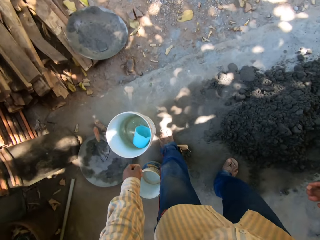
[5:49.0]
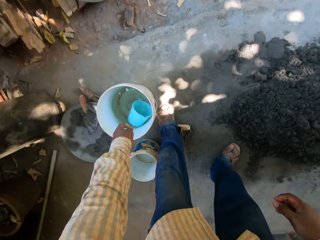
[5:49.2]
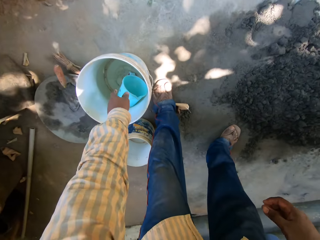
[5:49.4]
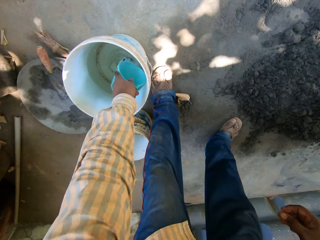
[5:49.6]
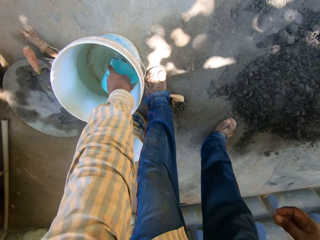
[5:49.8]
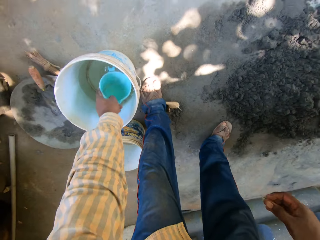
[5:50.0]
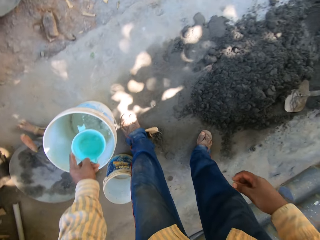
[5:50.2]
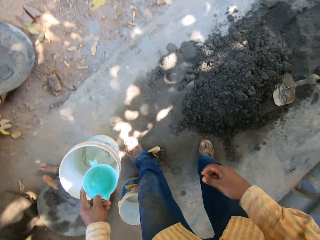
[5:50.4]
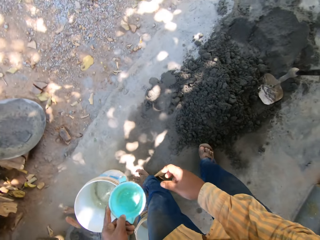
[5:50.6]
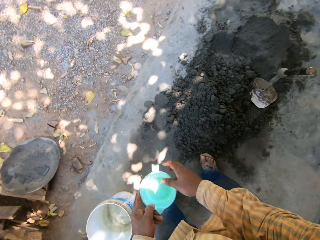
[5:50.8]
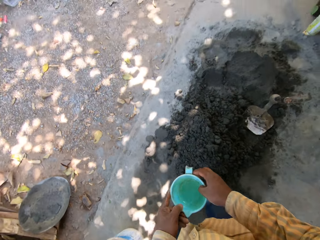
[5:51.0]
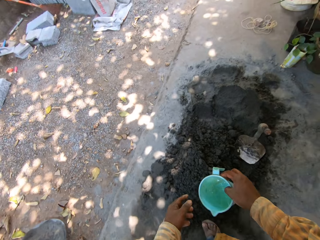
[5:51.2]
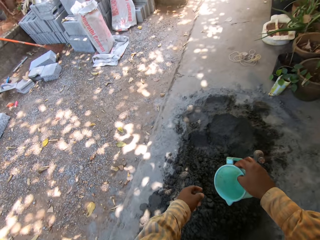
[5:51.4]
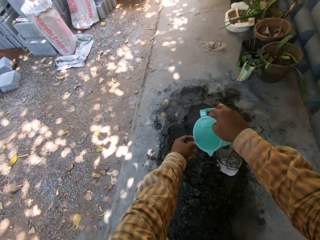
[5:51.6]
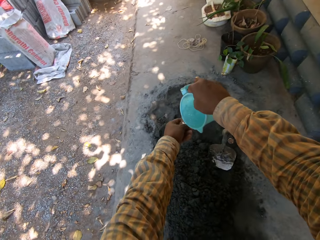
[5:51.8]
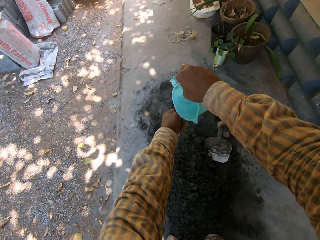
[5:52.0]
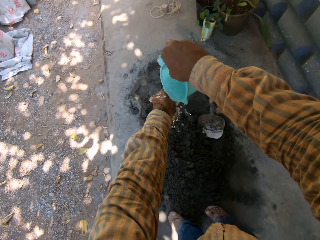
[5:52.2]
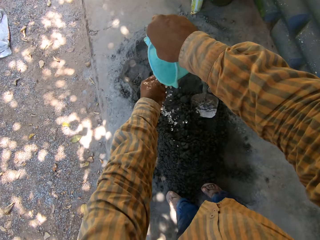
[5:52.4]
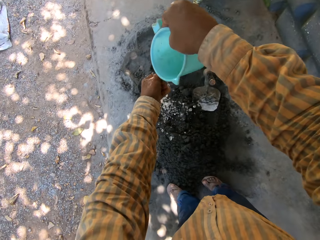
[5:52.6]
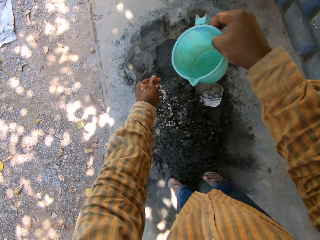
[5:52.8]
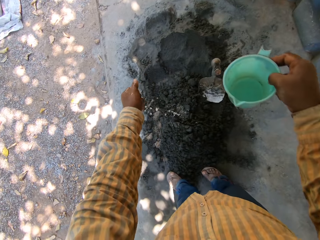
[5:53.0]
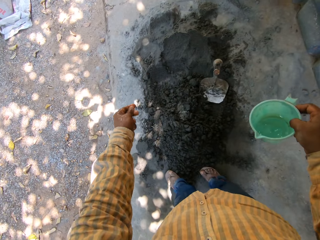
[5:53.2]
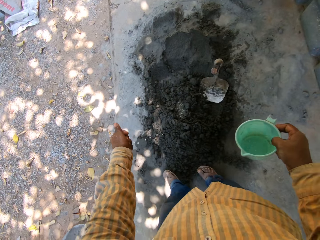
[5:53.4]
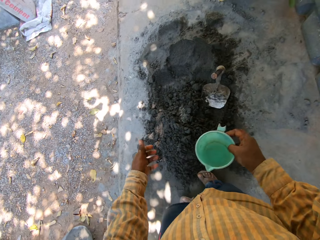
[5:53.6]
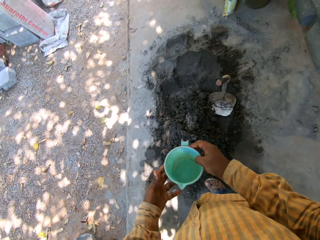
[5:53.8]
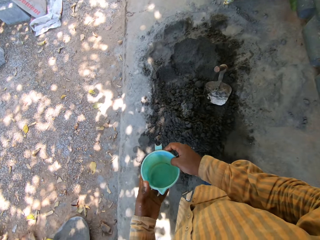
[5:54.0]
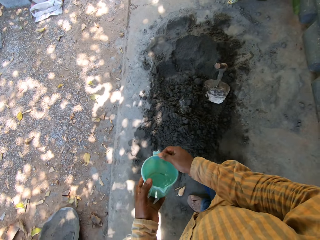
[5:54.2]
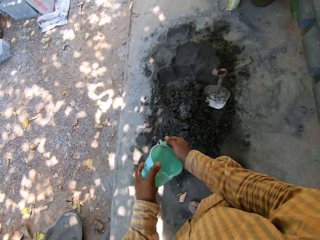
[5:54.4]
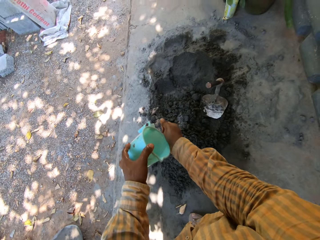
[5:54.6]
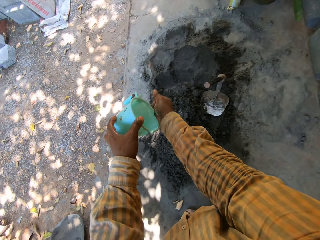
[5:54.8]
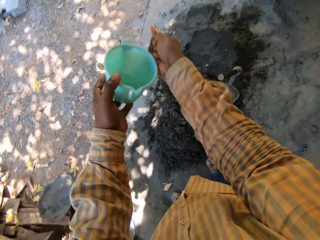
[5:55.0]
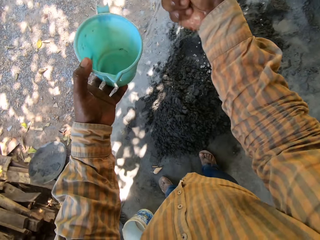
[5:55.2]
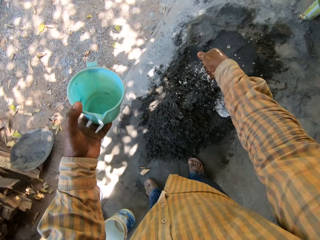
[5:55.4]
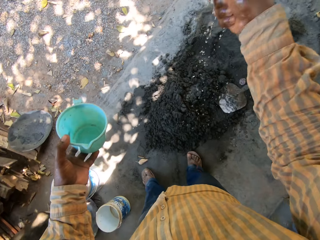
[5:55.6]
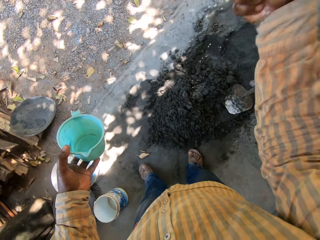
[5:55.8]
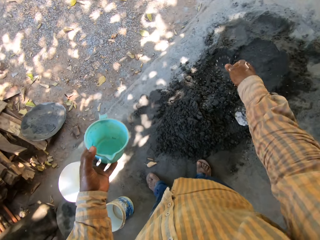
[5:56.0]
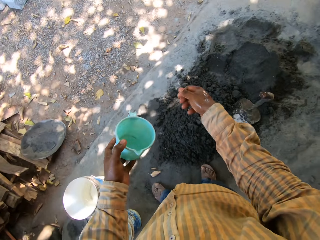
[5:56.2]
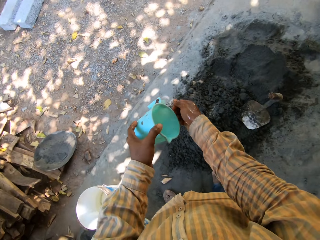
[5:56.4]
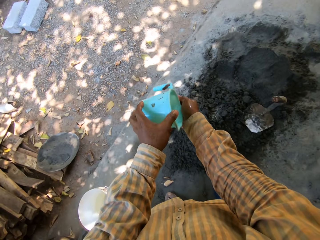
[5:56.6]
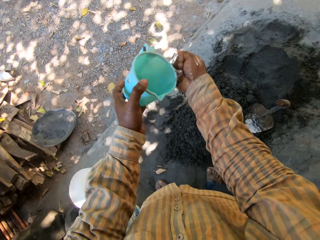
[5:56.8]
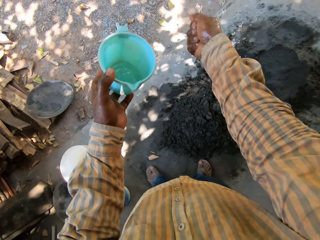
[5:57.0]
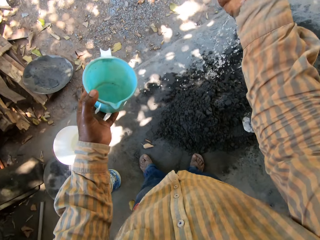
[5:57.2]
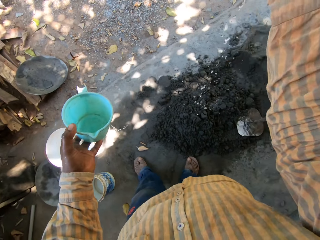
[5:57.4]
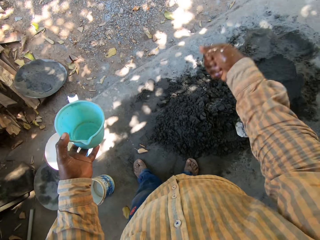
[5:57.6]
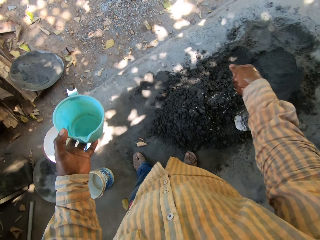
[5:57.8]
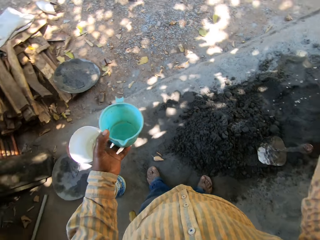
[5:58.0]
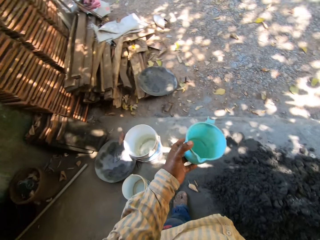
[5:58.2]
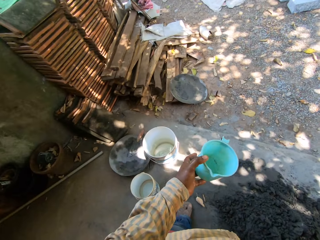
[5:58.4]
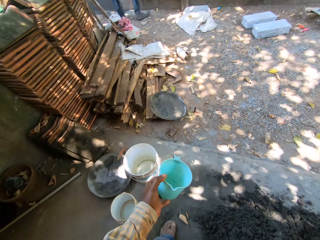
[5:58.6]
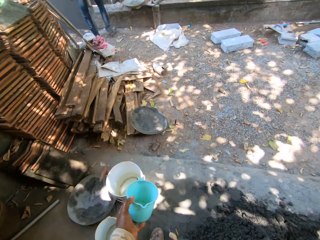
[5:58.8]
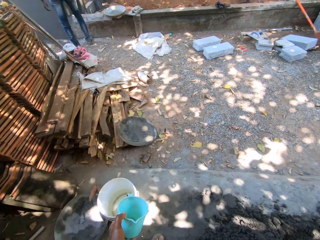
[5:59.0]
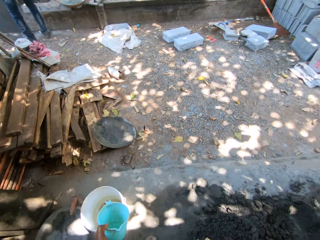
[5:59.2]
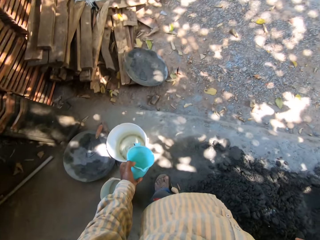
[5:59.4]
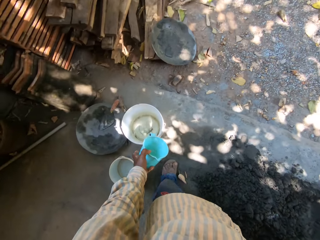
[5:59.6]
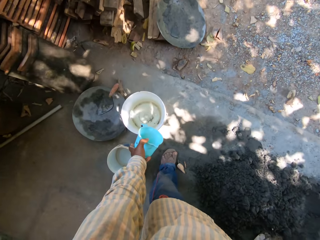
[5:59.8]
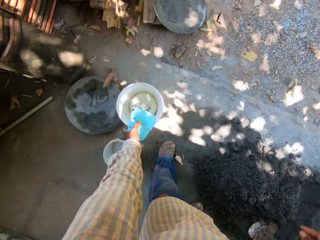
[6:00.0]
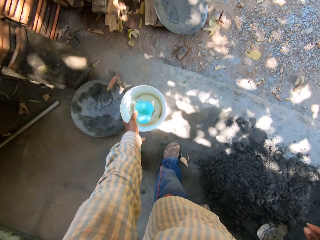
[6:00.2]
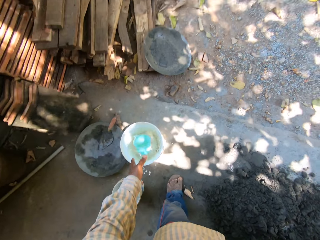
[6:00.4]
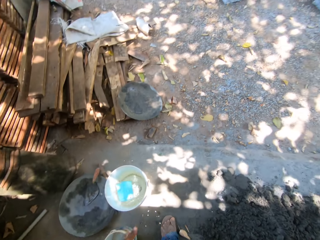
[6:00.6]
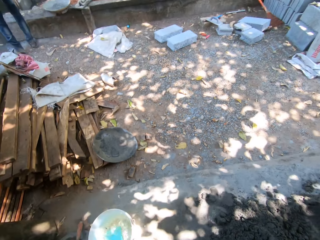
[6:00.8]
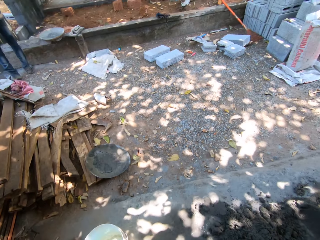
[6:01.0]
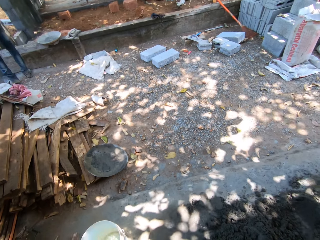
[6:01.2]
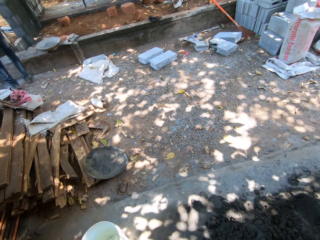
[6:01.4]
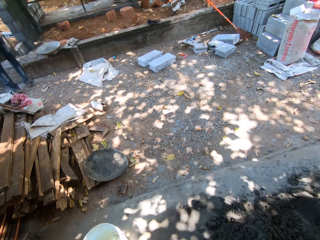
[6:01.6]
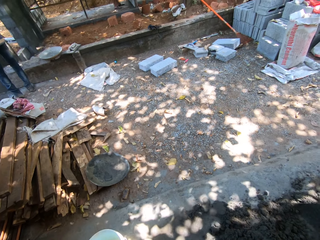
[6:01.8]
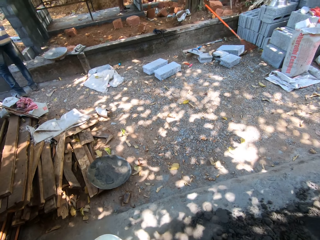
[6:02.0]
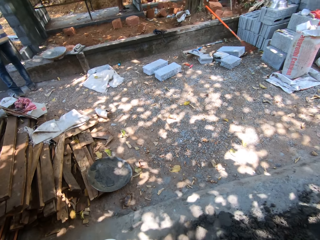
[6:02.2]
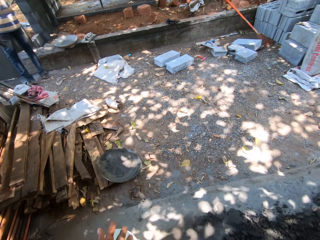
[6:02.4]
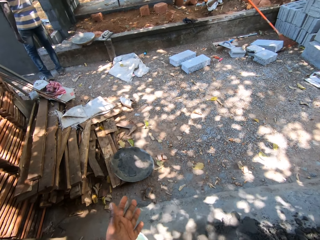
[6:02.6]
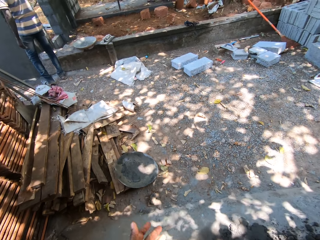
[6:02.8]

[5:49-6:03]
The camera wearer takes water from a bucket with the cup in his right hand. He passes the cup to his right hand. He sprinkles water on the sand. He pours water on his left hand into the mortar on the ground with the cup in his right hand. He passes the cup to his left hand. He pours water into his right hand with the cup in his left hand. He sprinkles water on the mortar with his right hand. He pours water into his right hand with the cup in his left hand. He sprinkles water on the mortar with his right hand. He drops the cup into the bucket with his left hand.

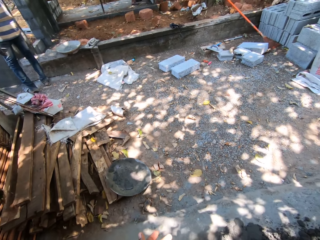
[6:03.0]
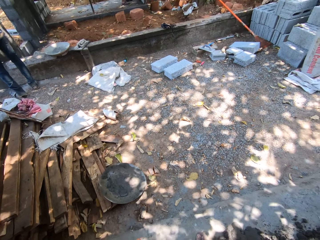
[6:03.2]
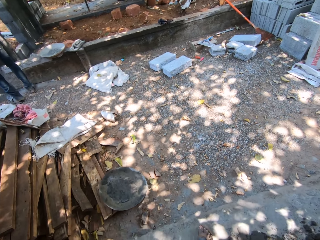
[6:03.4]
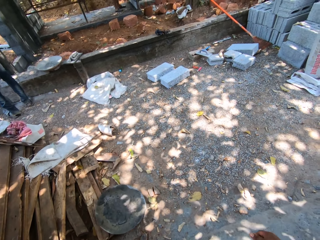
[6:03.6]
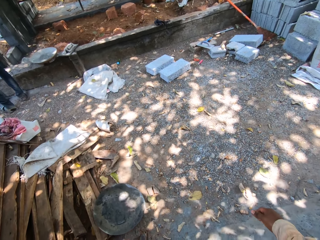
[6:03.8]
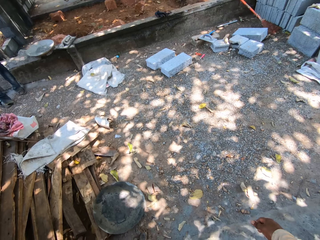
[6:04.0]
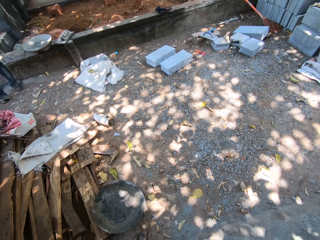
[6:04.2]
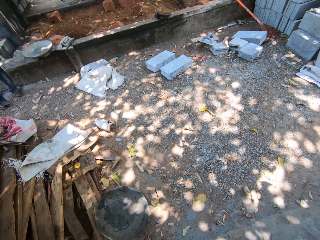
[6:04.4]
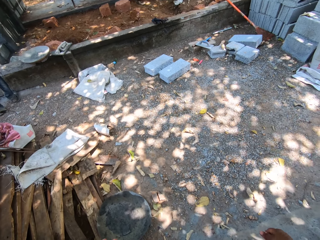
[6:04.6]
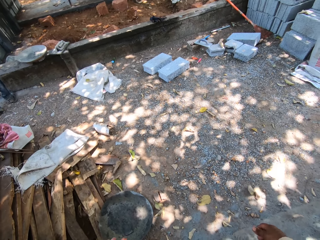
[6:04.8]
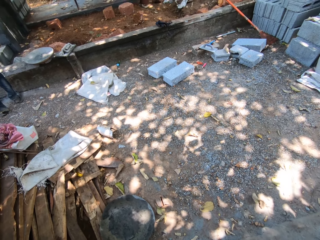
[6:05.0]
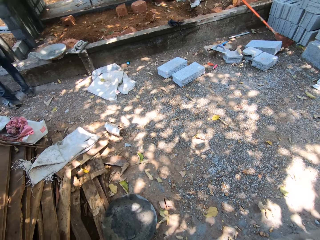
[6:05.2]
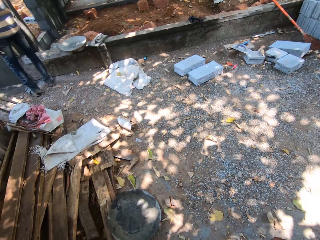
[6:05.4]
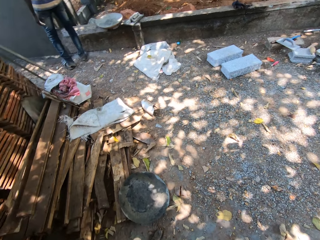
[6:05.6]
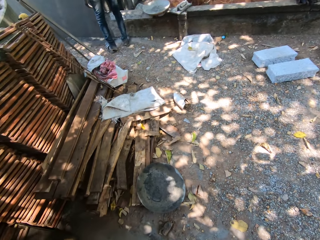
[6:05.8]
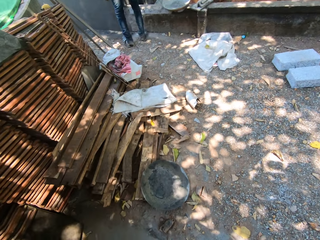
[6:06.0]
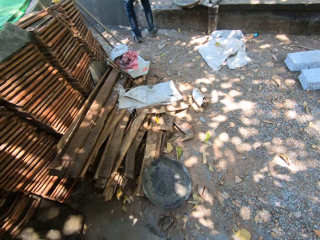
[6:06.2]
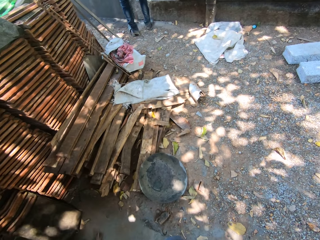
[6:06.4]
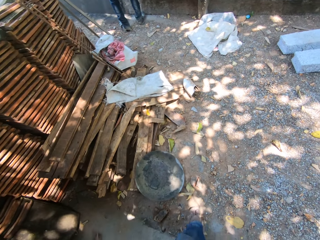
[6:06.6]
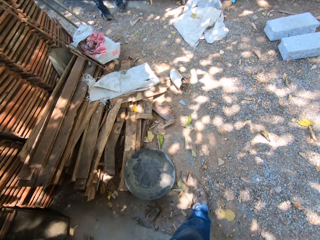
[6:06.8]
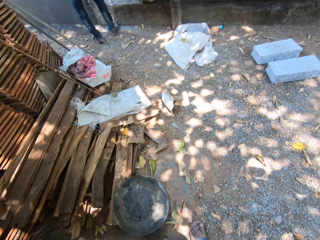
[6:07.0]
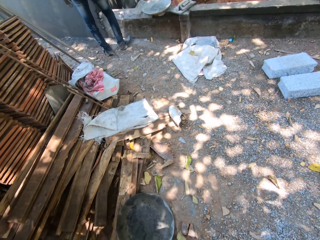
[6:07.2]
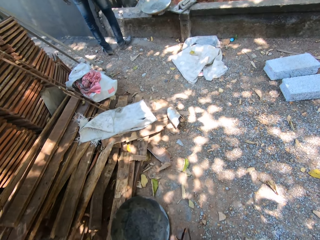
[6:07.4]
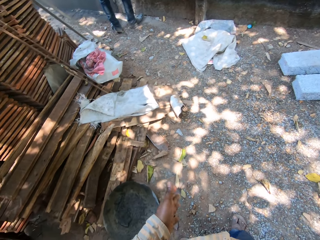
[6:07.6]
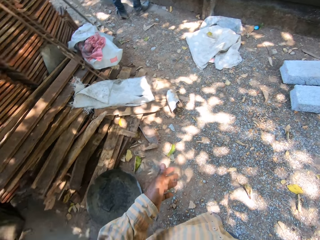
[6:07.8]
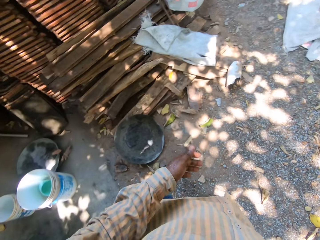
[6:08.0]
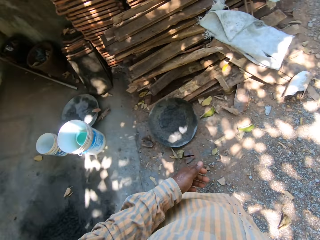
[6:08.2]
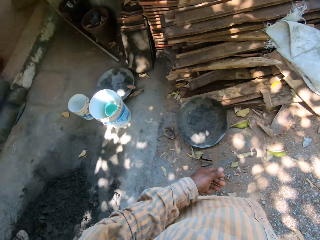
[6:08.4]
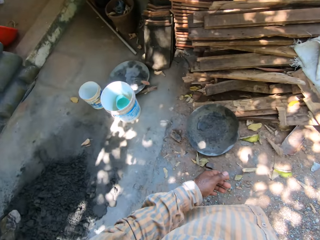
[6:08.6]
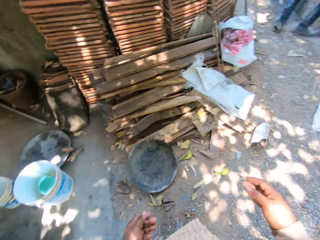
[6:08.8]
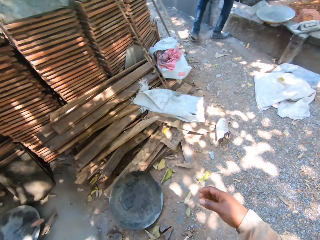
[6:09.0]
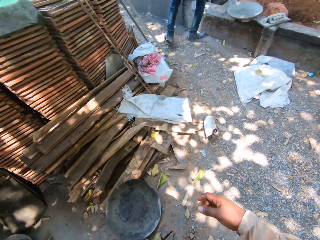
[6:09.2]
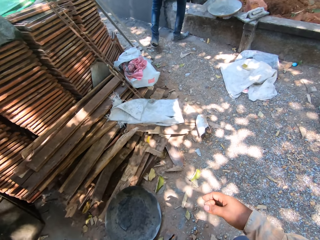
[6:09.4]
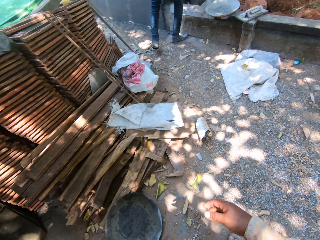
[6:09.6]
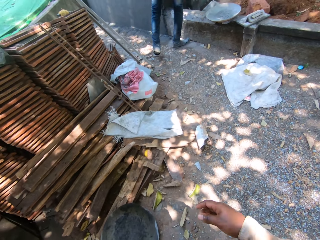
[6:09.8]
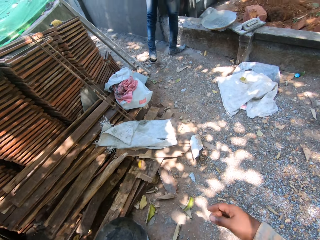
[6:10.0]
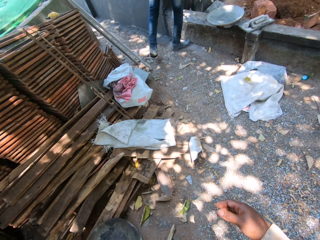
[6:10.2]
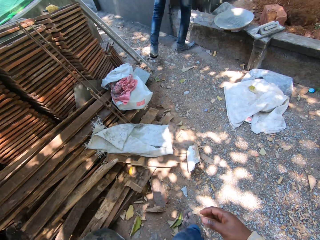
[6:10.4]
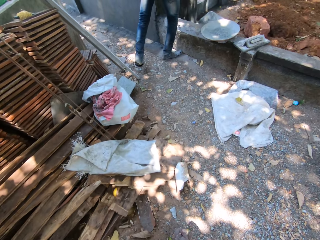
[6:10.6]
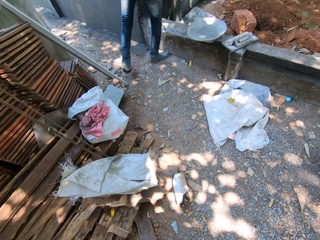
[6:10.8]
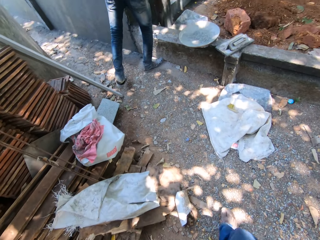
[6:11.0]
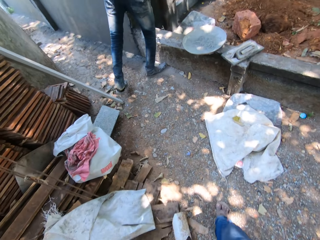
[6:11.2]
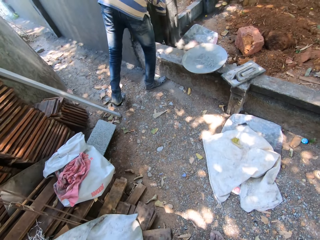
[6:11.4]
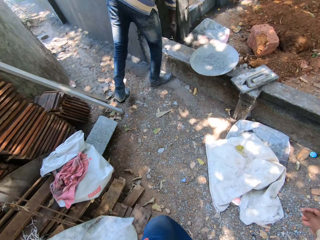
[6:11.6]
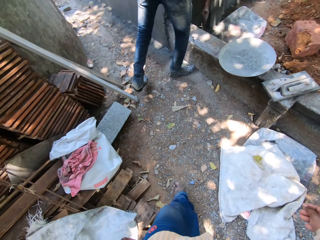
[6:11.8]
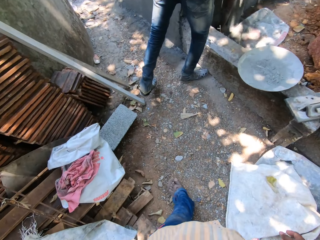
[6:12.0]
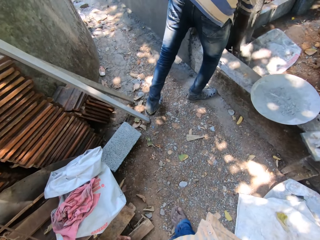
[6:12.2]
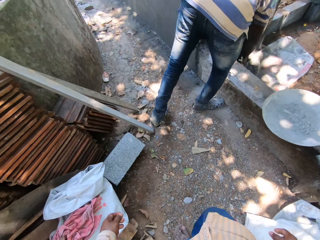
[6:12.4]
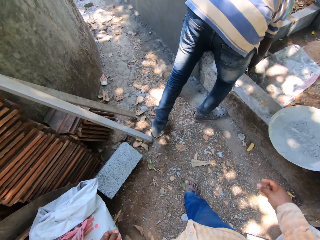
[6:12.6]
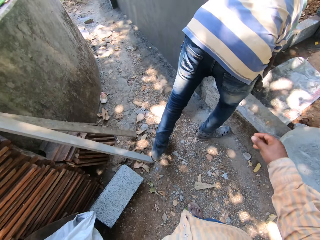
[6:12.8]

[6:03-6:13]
The camera wearer looks around.
